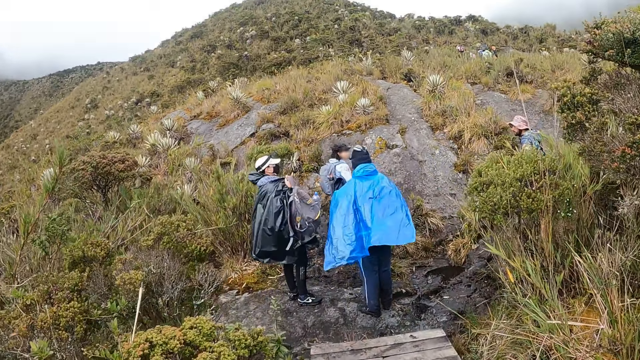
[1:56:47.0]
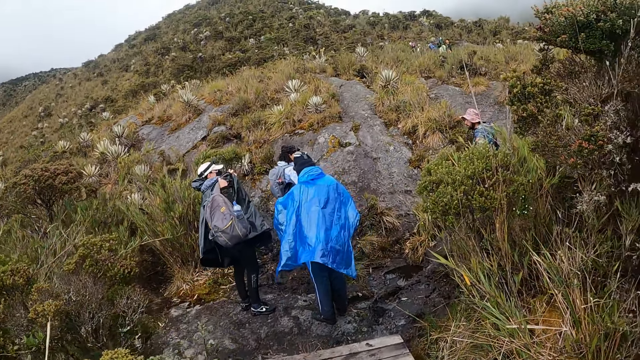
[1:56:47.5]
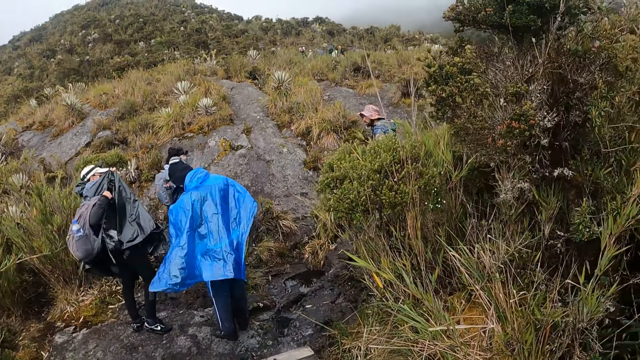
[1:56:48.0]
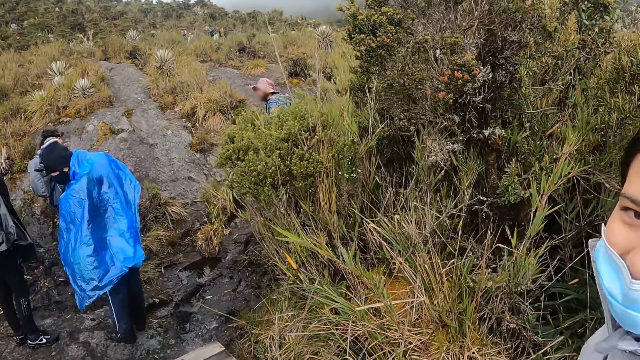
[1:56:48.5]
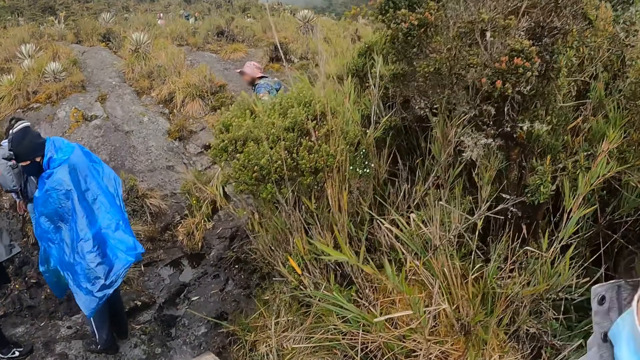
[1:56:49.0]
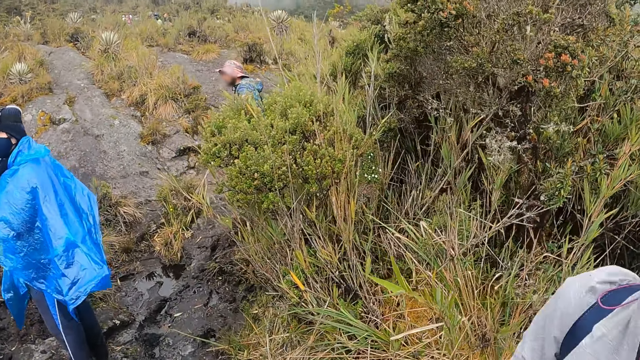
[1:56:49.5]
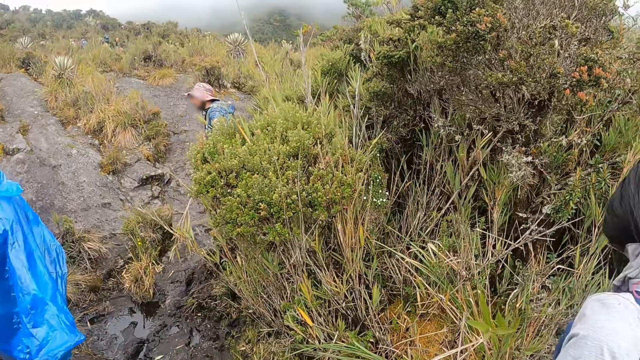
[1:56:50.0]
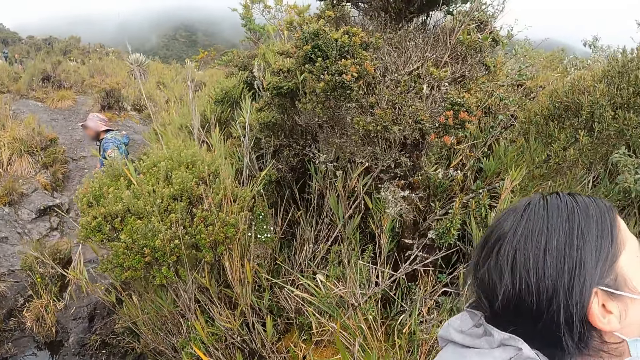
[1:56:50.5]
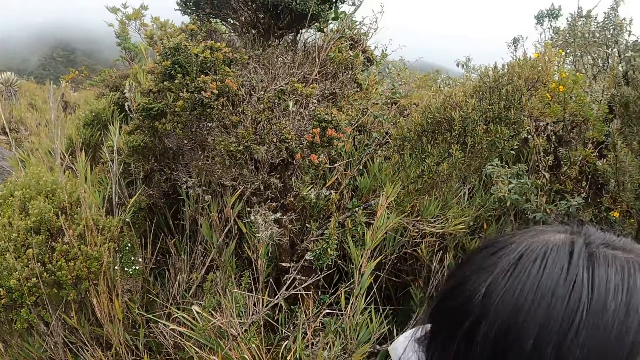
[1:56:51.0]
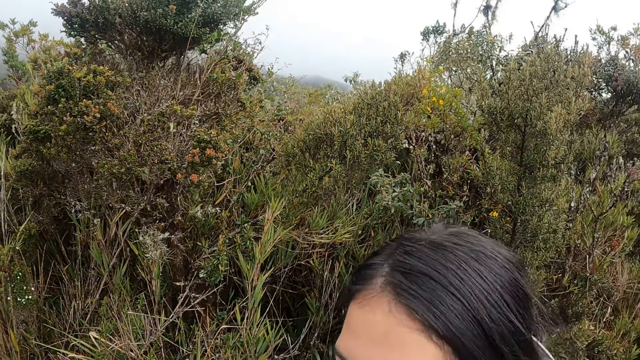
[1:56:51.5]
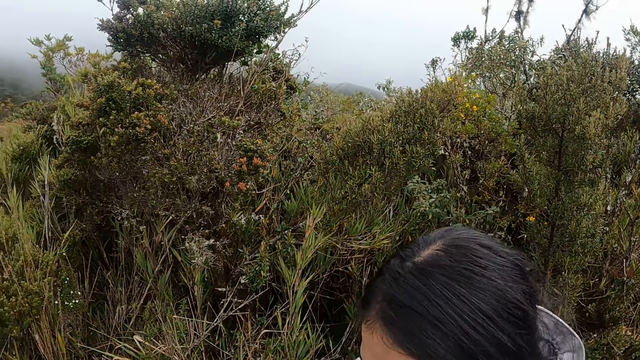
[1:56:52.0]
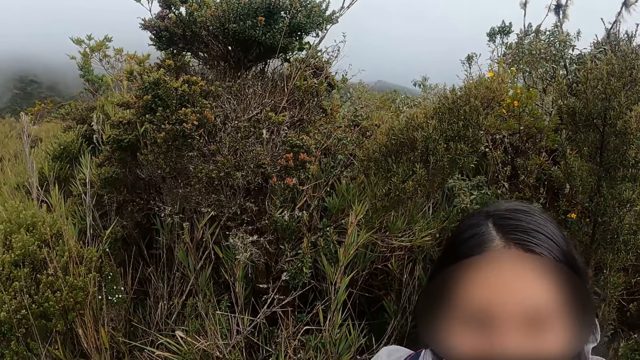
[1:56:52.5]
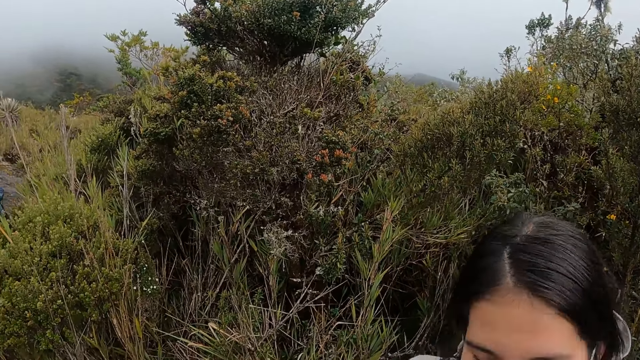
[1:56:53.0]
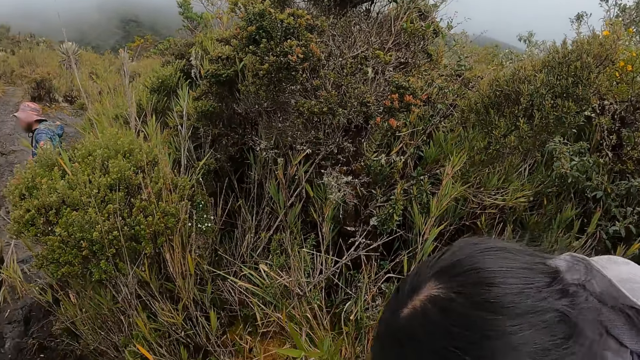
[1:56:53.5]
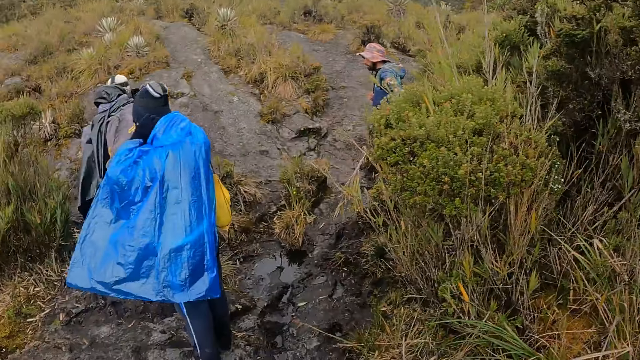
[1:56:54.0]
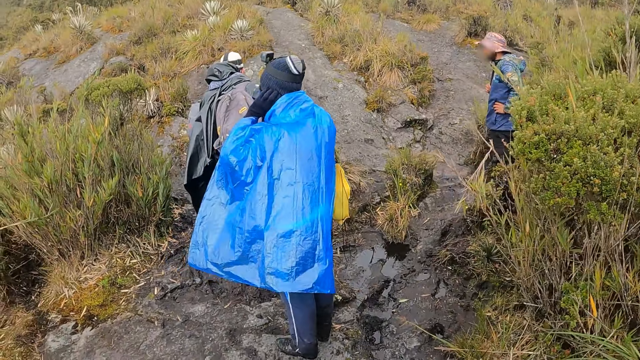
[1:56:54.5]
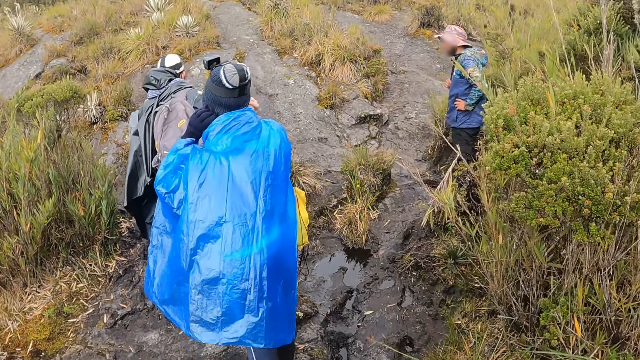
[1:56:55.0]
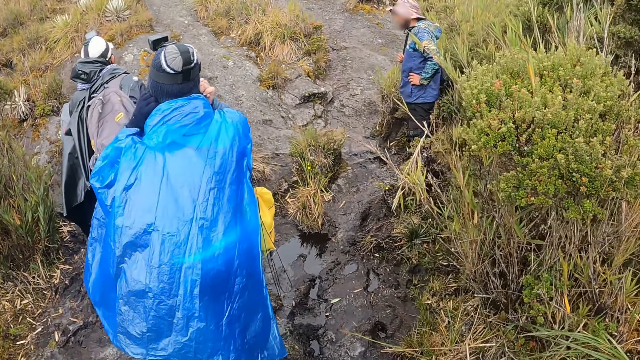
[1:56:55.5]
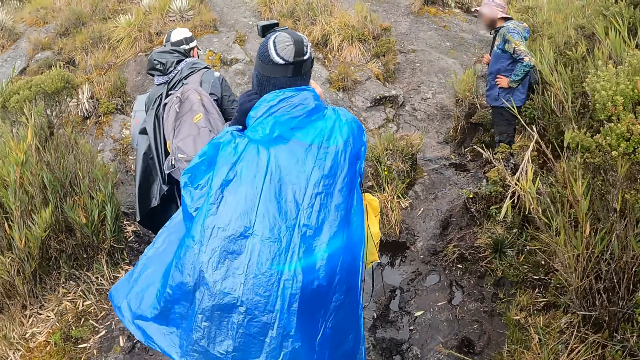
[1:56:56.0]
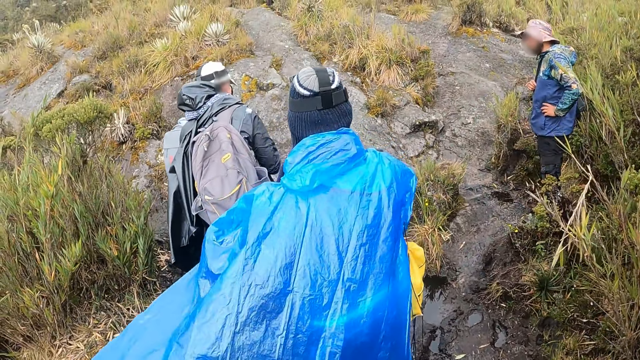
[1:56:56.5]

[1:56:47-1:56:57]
The woman looks at the camera wearer. The woman turns around. The camera wearer looks at the colleagues.

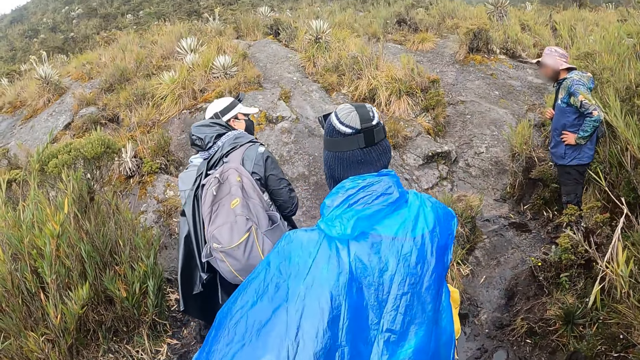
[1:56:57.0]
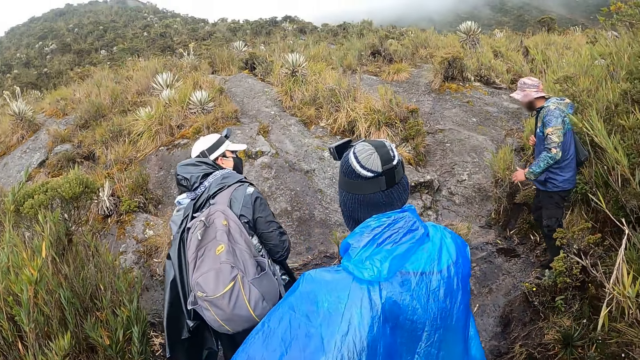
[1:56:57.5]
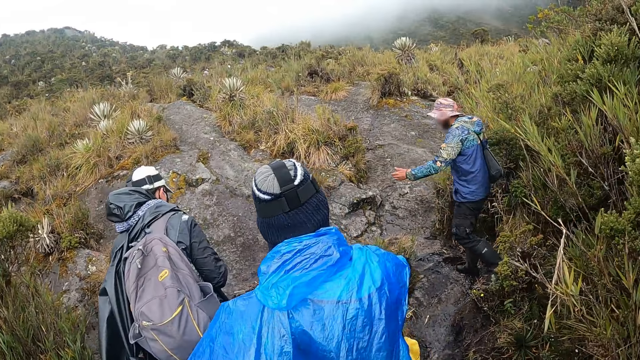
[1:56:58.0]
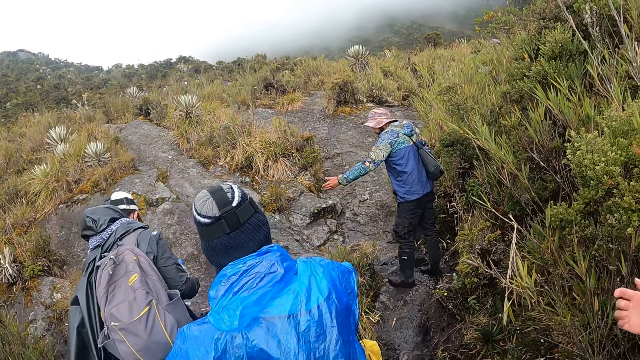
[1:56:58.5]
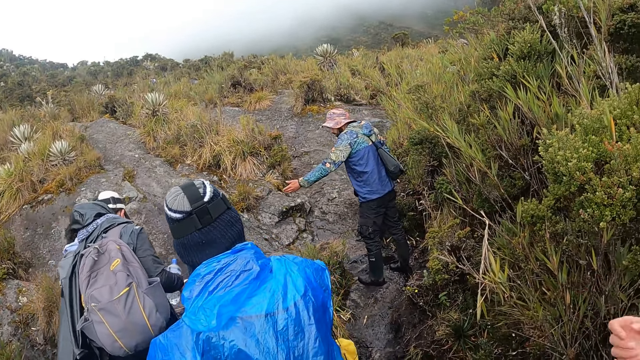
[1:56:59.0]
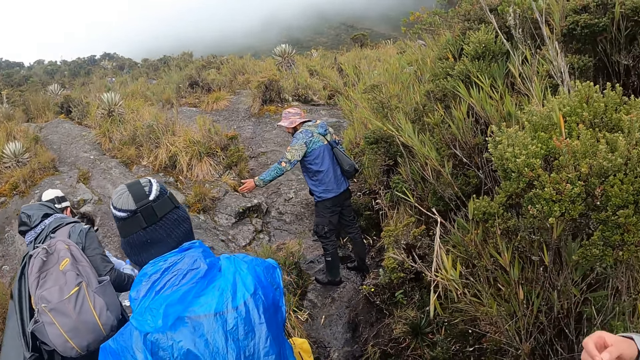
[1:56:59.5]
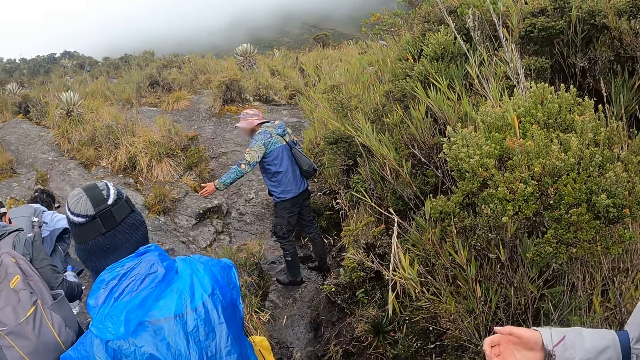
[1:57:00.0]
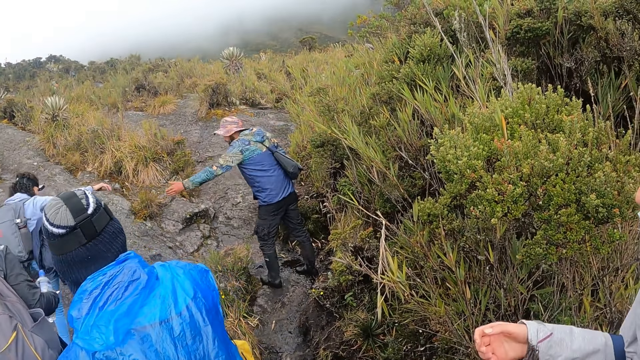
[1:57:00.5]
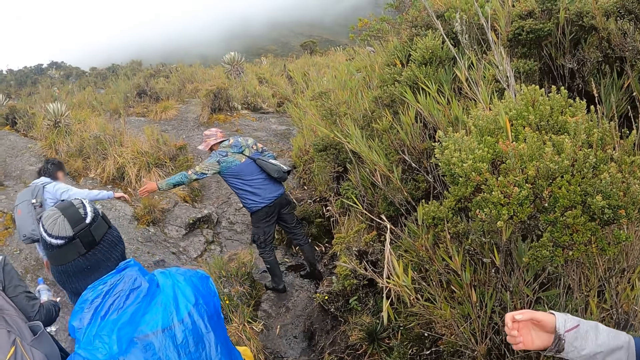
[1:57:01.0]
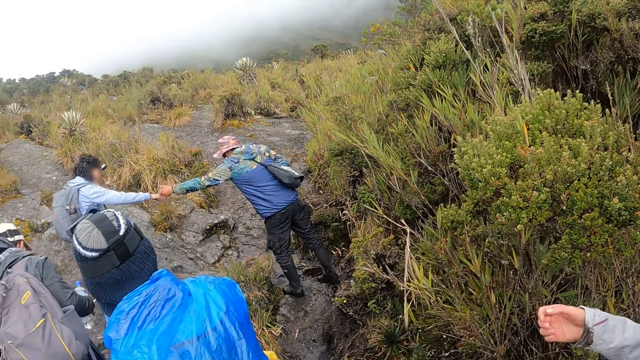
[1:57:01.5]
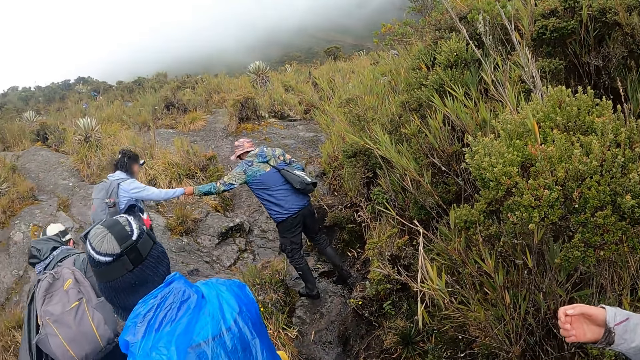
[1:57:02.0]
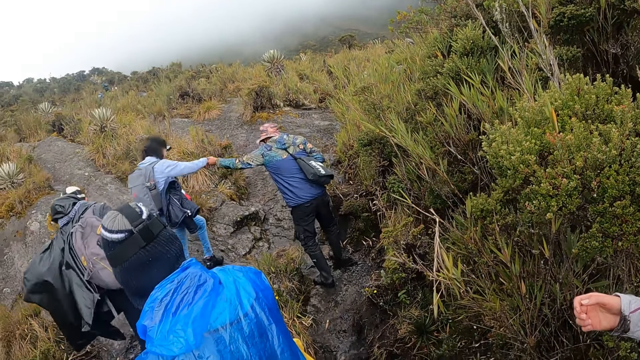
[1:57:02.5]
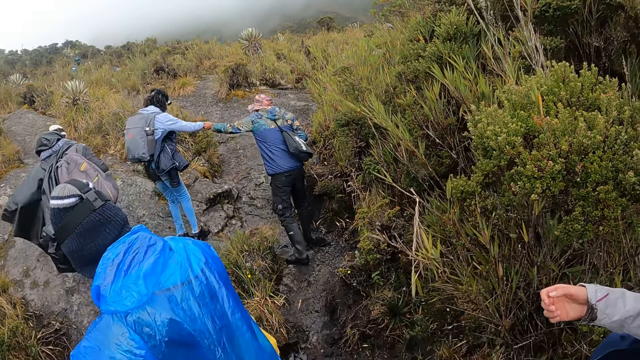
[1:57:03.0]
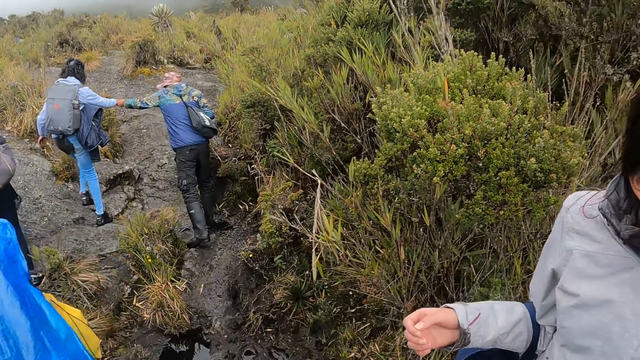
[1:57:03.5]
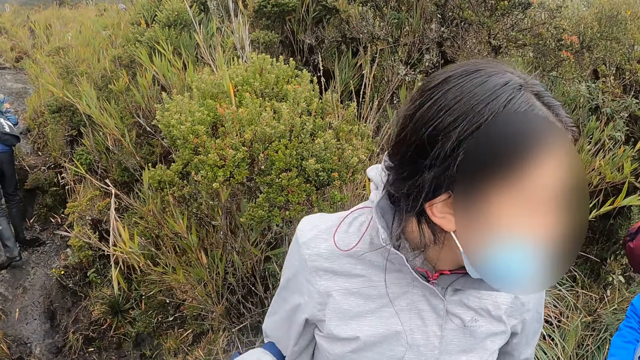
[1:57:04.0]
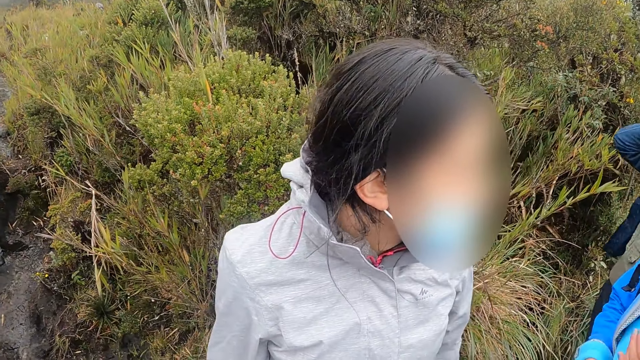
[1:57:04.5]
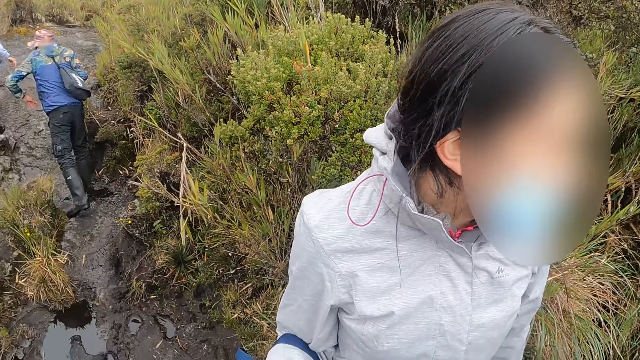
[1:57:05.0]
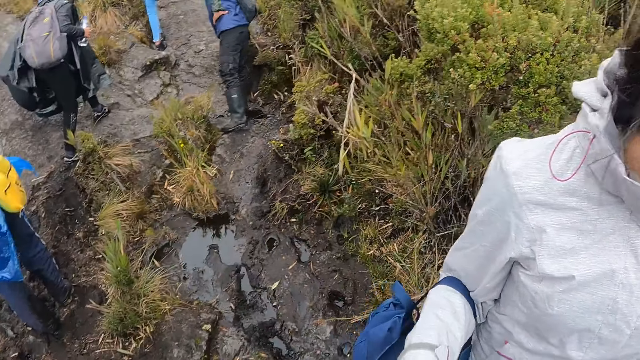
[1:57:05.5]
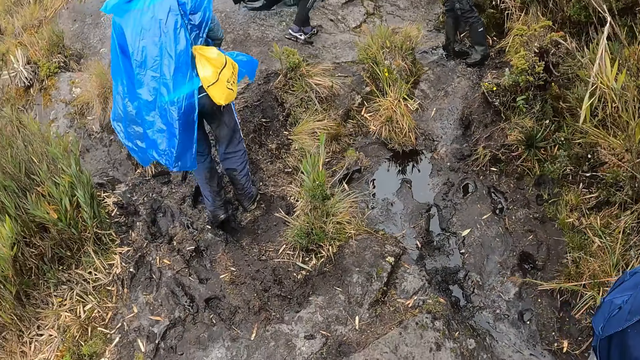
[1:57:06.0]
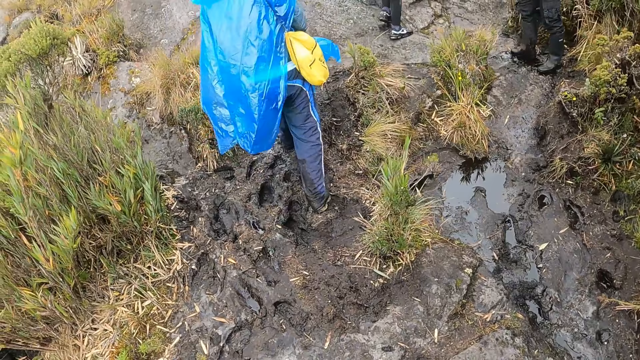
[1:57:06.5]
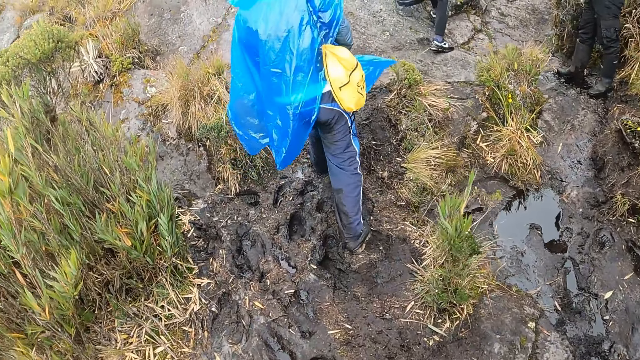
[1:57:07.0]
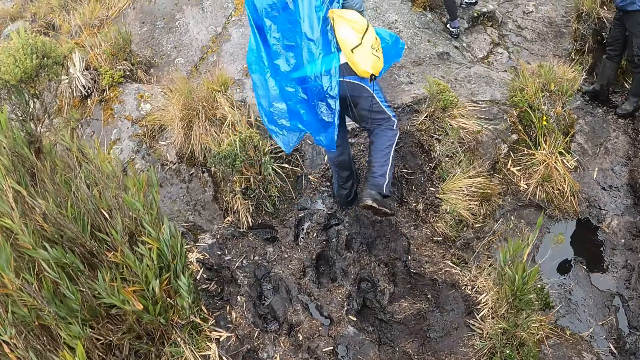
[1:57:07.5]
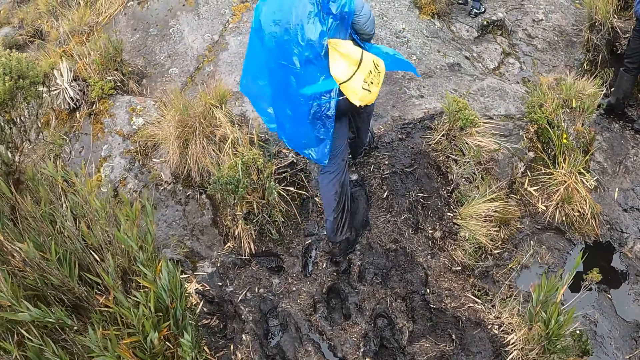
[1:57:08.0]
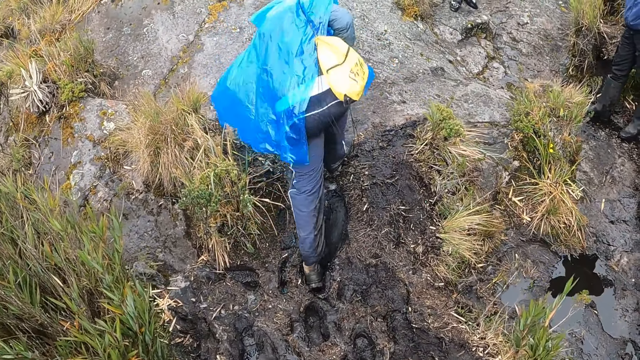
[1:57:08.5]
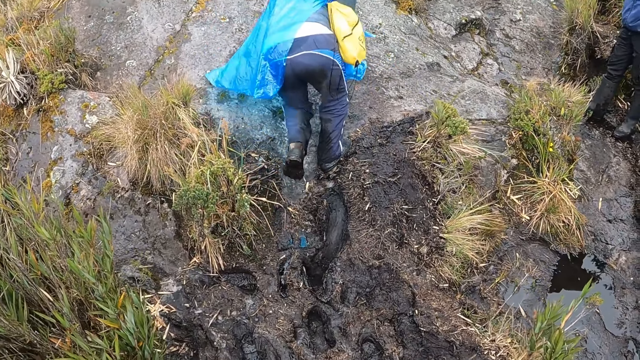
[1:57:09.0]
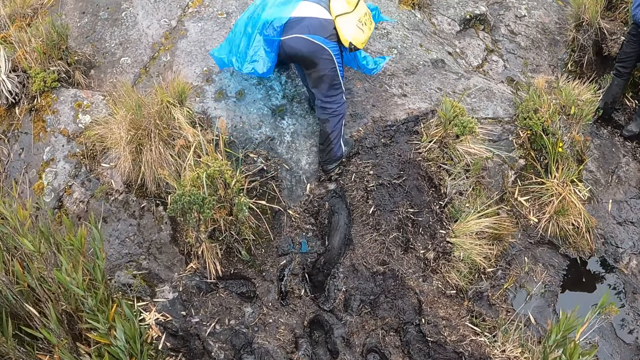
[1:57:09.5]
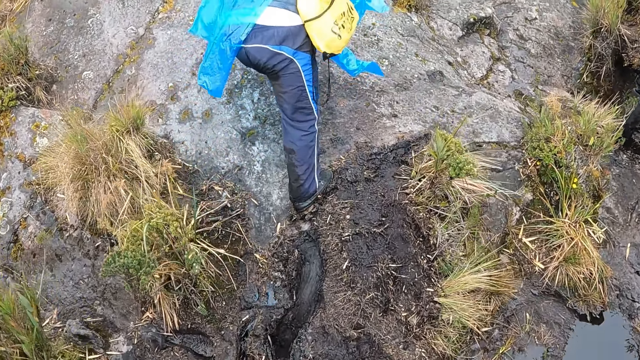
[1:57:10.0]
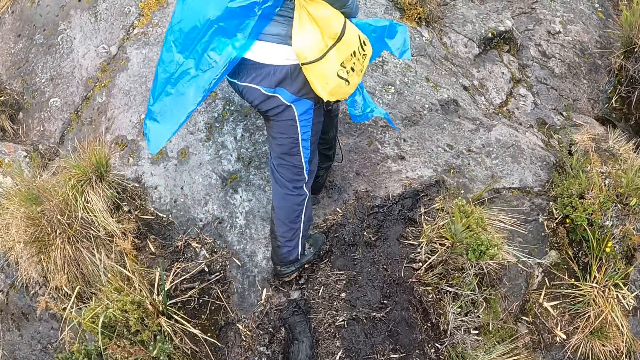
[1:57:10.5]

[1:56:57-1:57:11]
A man moves a hand to a woman. The man holds the woman's hand. Another man steps on a rock. The camera wearer looks at another woman. They walk on the mud.
